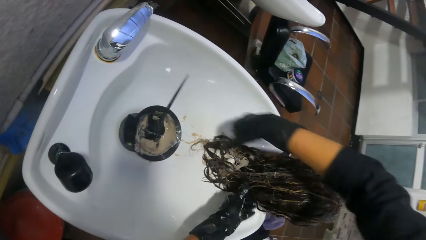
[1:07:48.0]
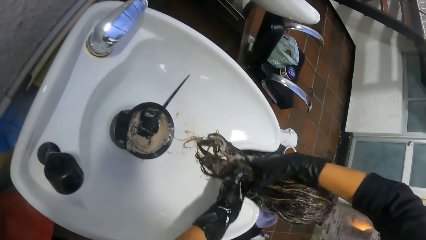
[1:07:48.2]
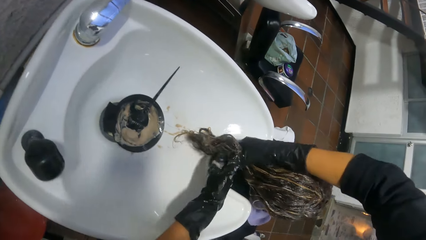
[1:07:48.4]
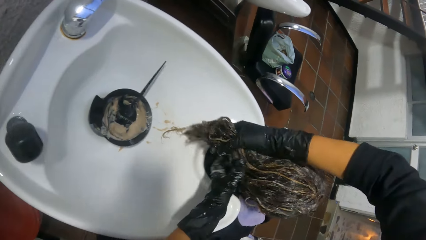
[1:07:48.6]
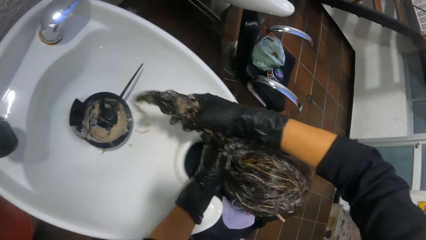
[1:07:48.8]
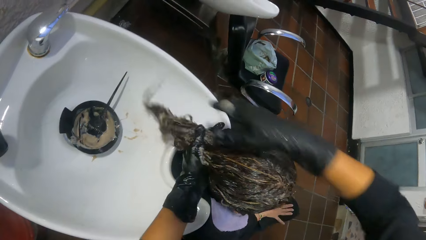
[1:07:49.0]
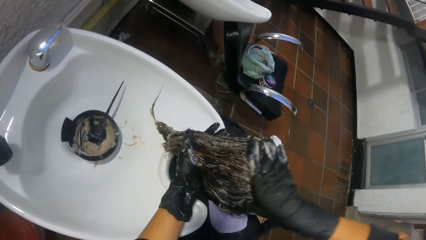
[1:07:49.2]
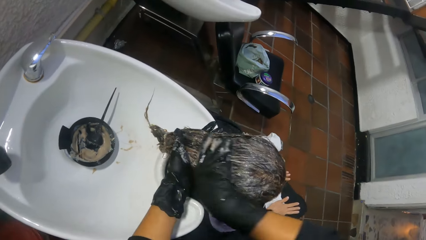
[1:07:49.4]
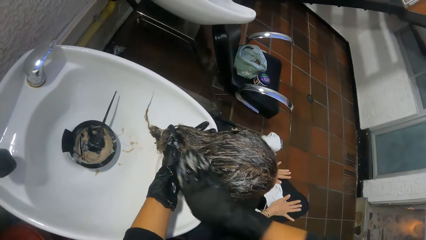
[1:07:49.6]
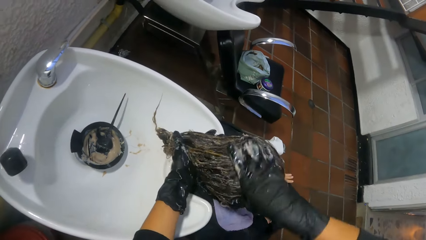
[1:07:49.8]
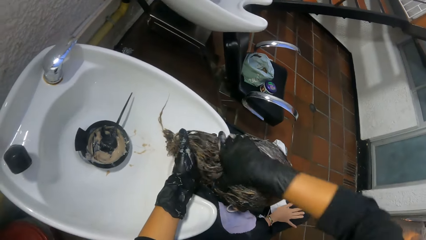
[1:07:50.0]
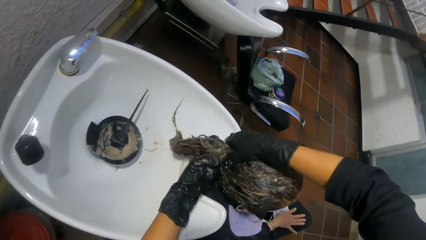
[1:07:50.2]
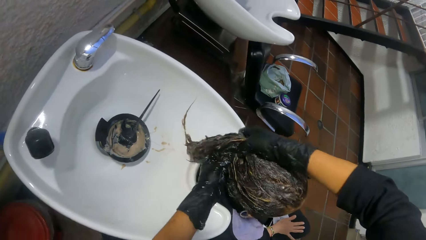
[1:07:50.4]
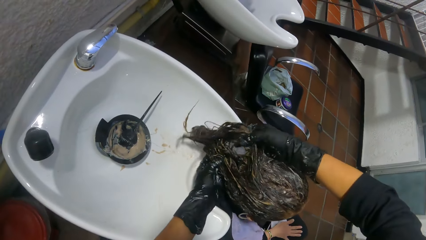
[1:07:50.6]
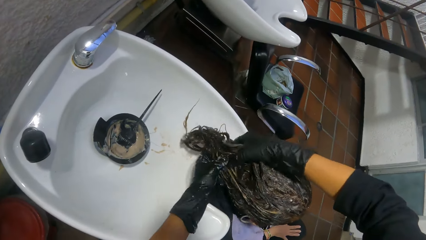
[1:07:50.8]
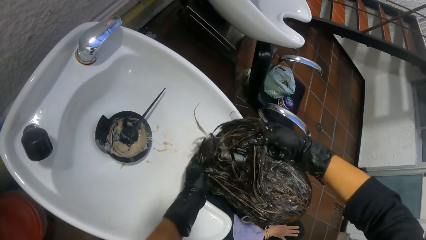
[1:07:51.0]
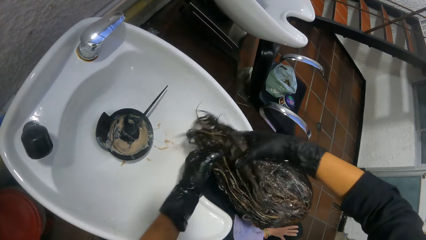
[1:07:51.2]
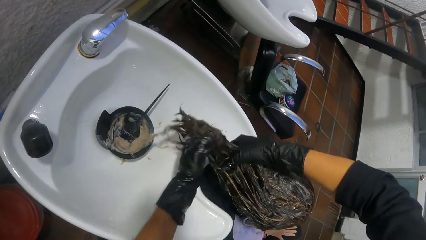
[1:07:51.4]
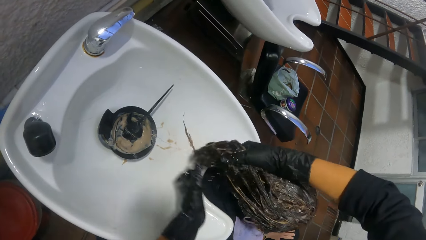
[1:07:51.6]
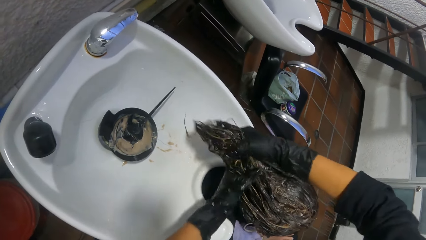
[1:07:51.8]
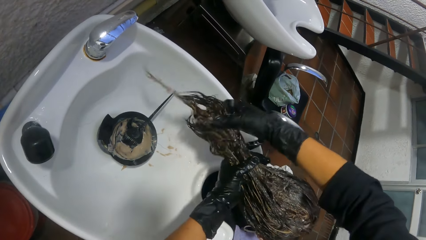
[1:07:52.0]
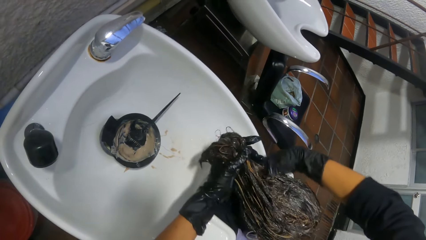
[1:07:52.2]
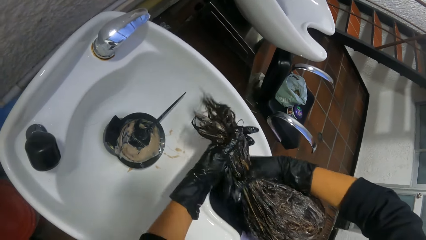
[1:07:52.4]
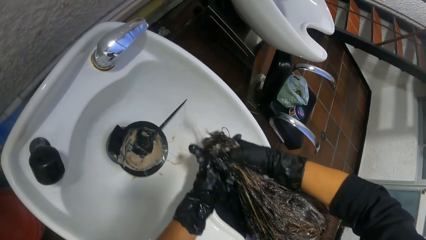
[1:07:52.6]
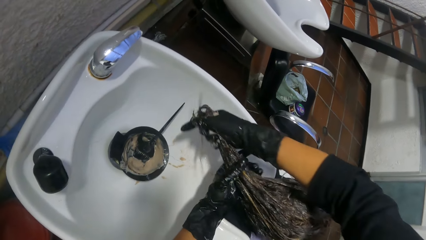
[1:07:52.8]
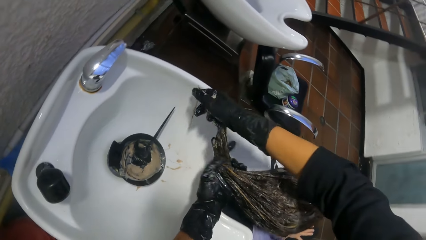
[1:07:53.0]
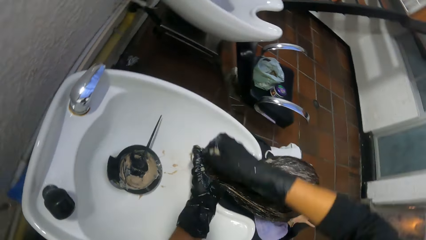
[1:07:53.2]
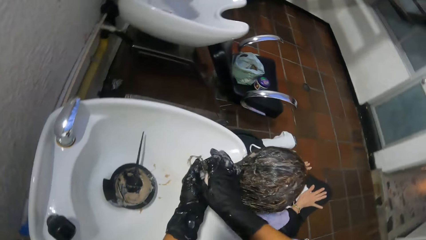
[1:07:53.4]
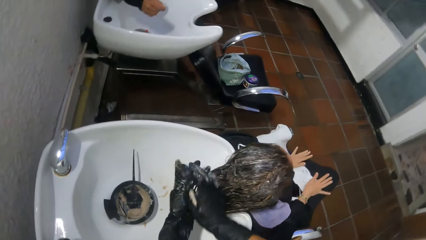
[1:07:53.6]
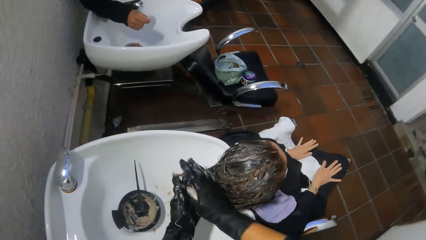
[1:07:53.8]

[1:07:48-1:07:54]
The camera wearer drops the brush in the hair conditioner container in the shampoo bowl with her right hand. She massages the woman's hair in the shampoo bowl with both hands. She mixes the dye on the woman's head using hands.

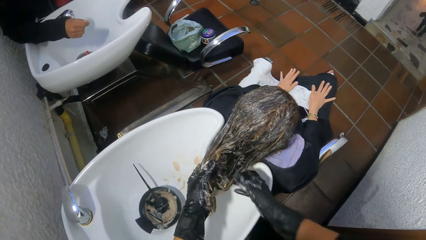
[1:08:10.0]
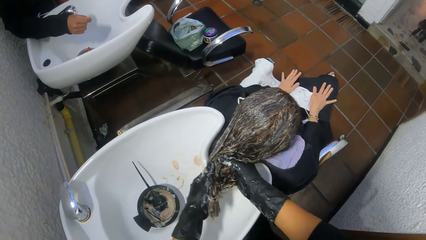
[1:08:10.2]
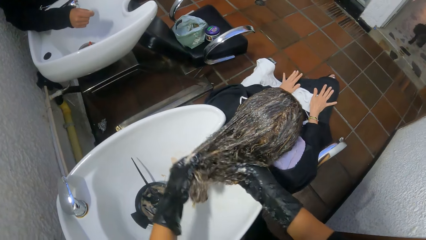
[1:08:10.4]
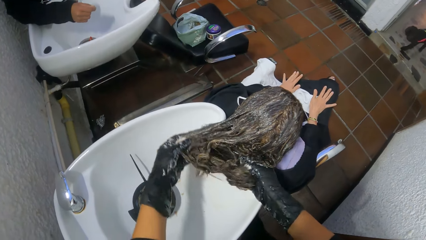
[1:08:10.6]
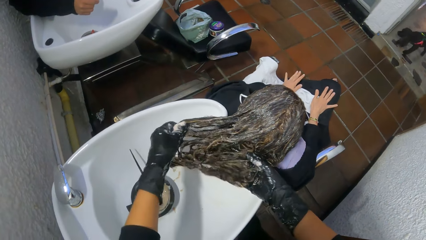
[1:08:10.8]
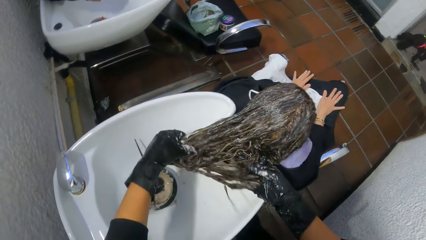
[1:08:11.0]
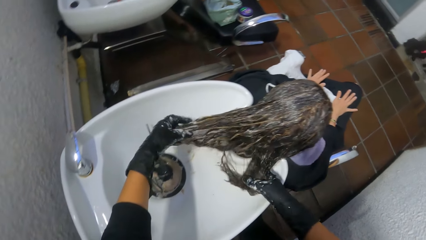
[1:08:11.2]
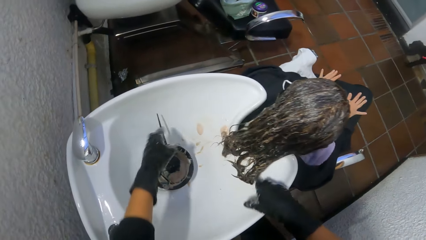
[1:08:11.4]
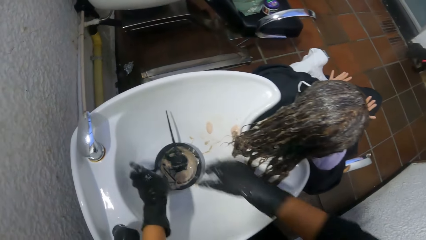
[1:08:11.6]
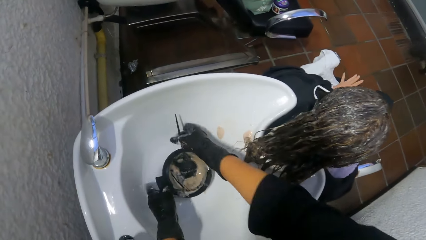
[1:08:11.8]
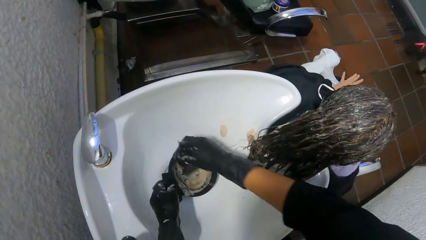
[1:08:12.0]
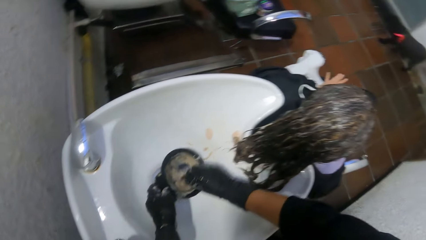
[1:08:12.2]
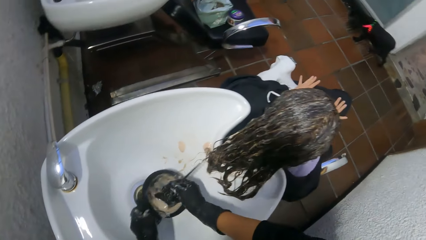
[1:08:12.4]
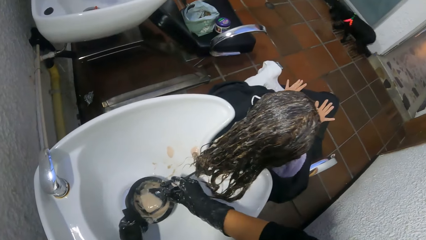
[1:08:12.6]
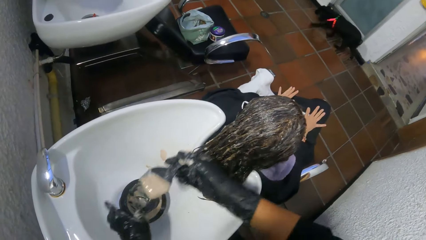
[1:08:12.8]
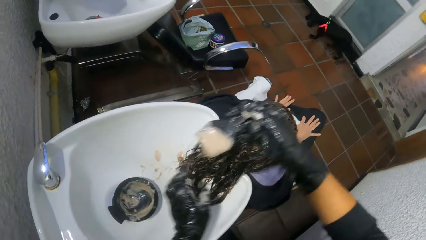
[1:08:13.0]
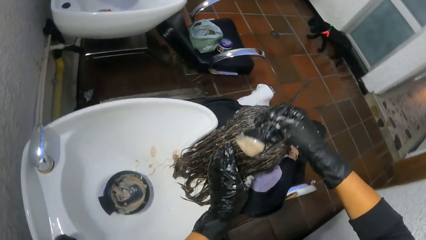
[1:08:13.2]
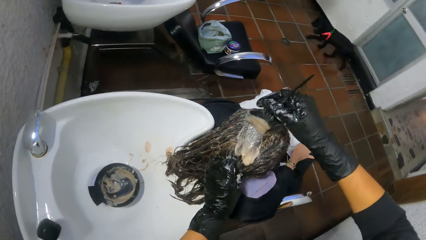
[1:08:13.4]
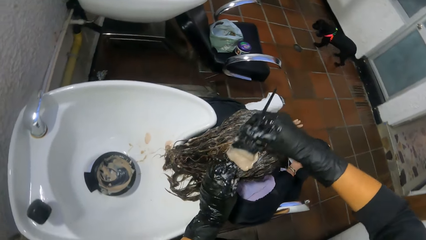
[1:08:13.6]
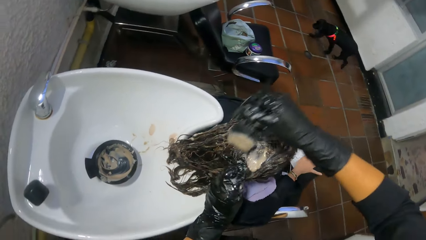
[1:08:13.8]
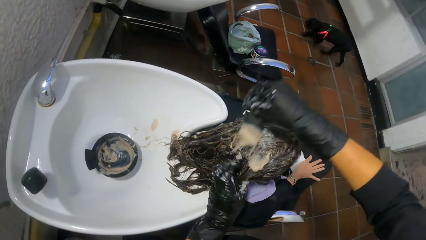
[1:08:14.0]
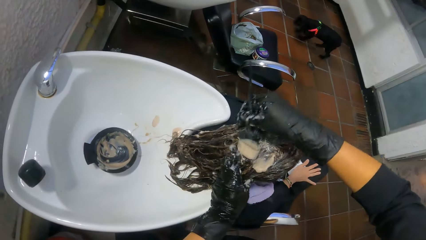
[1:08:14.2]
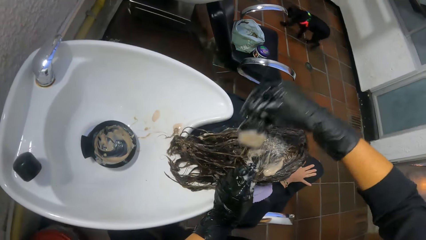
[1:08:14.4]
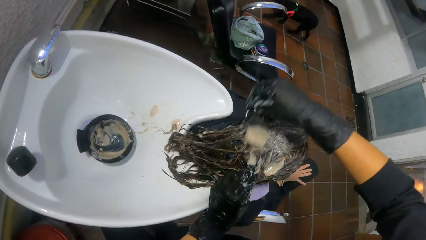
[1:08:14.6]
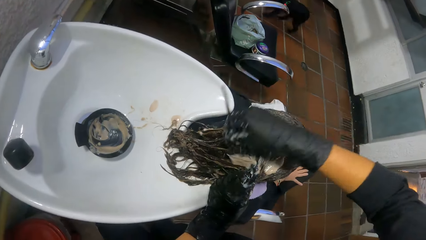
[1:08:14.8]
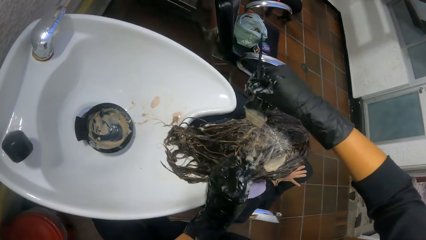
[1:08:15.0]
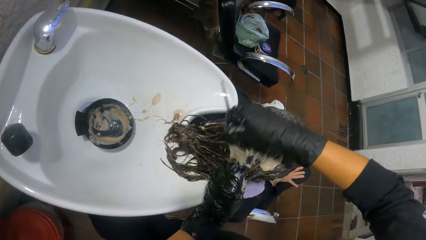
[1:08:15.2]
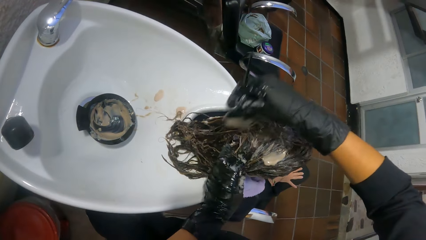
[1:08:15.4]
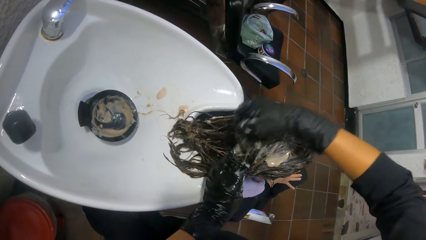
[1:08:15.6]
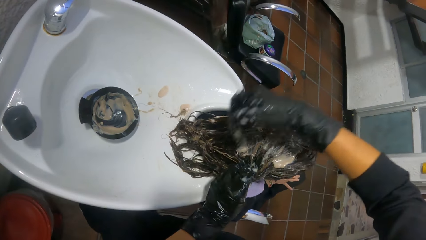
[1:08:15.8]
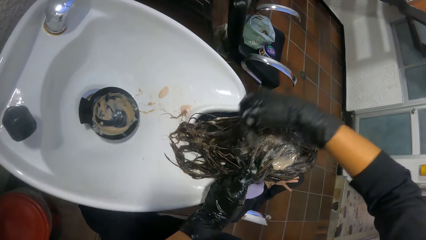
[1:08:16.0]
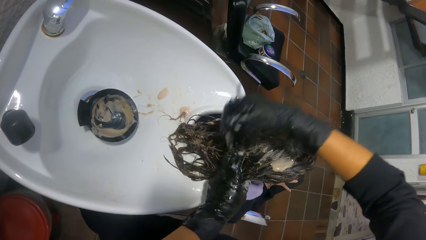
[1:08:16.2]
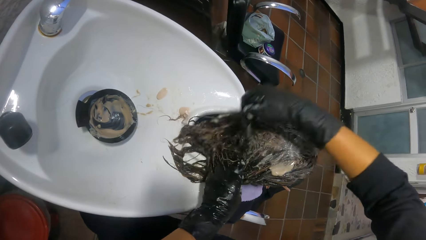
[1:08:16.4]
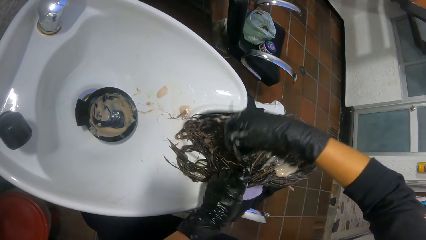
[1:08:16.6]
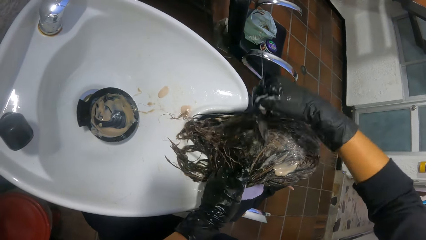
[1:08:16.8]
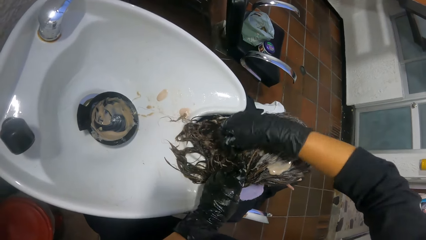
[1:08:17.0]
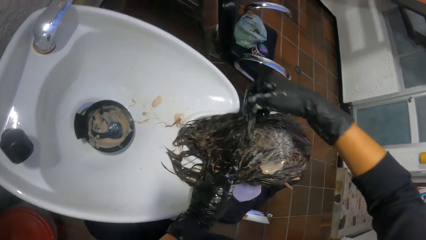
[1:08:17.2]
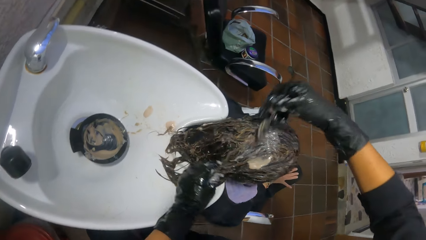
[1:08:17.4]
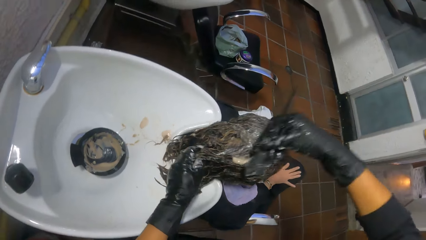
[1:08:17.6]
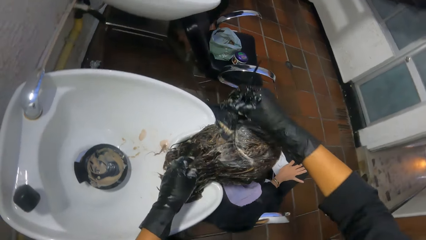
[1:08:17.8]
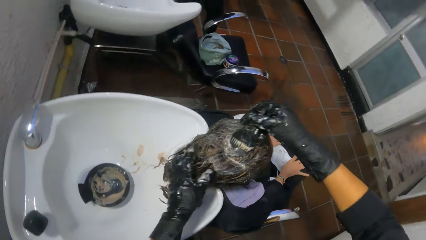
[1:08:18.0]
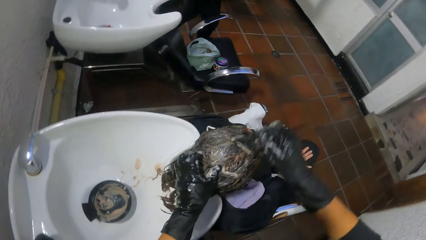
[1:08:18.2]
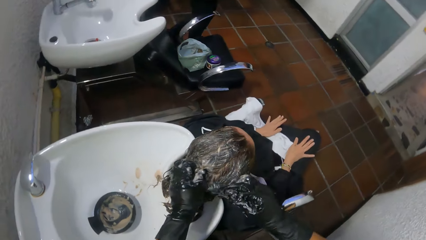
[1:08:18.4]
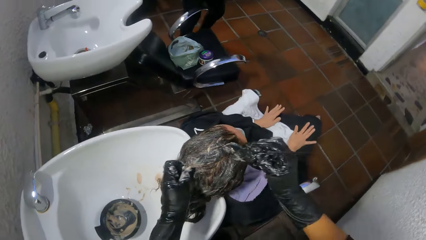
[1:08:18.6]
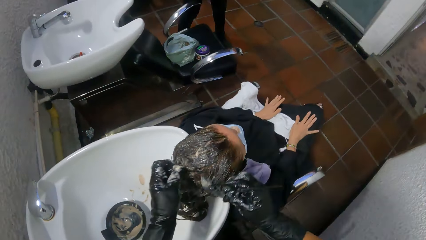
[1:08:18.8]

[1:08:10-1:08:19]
The camera wearer holds the hair conditioner container in the shampoo bowl with her left hand. She takes the dye from the hair conditioner container with the brush in her right hand. She touches the woman's hair in the shampoo bowl with the brush in her right hand. She applies the dye on the woman's head using the brush.
